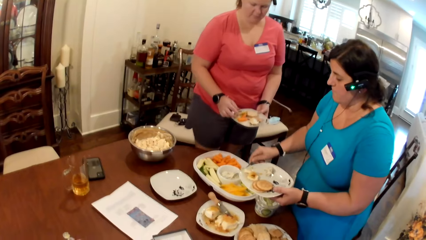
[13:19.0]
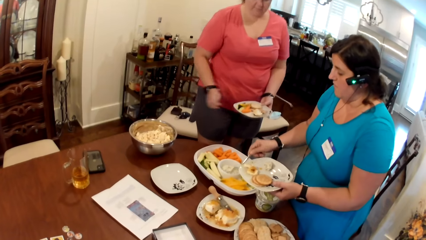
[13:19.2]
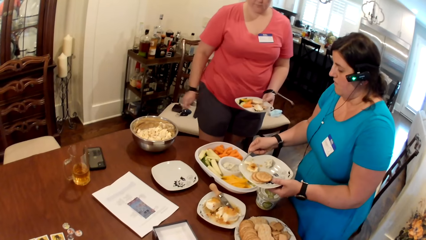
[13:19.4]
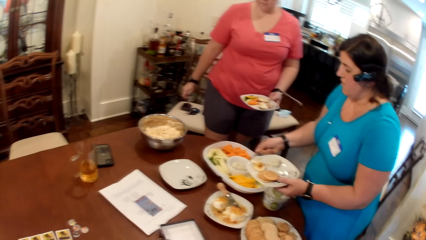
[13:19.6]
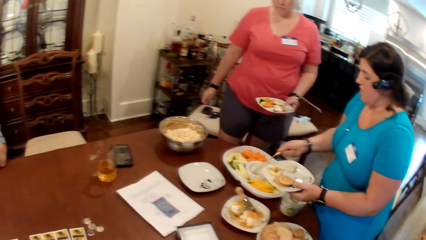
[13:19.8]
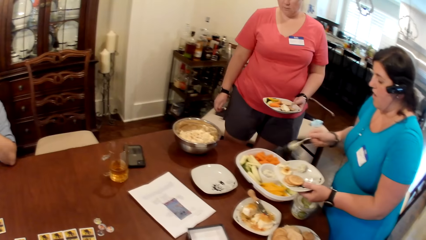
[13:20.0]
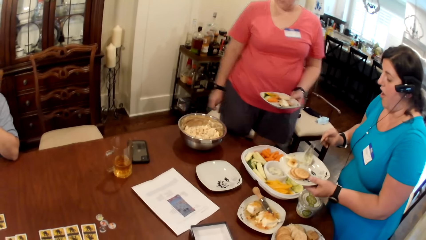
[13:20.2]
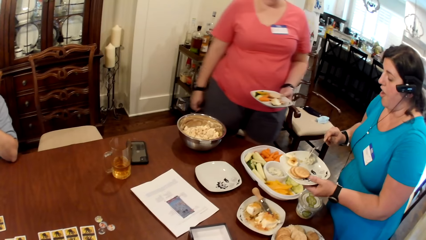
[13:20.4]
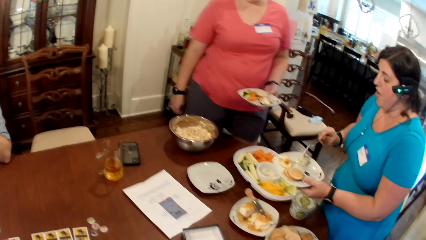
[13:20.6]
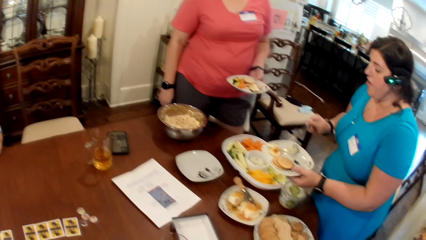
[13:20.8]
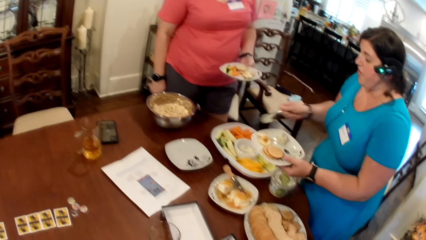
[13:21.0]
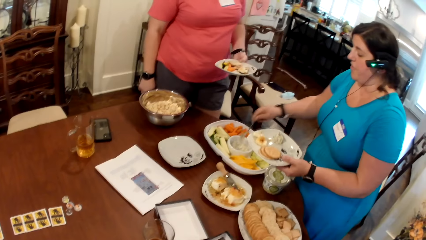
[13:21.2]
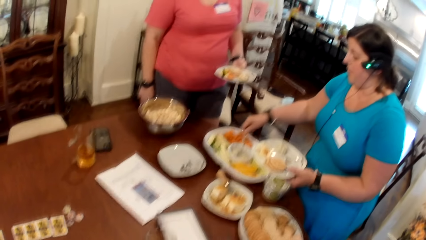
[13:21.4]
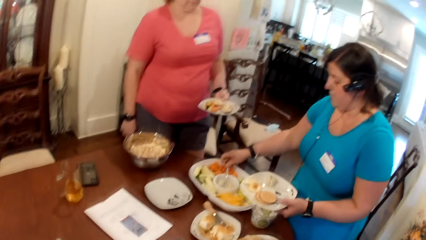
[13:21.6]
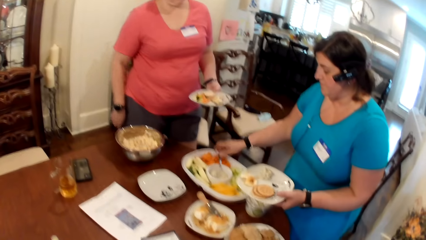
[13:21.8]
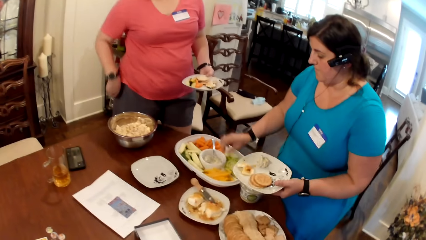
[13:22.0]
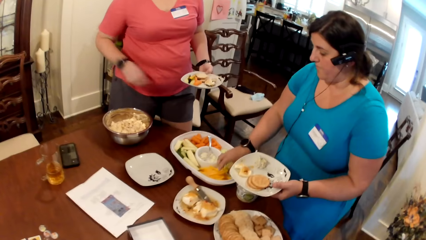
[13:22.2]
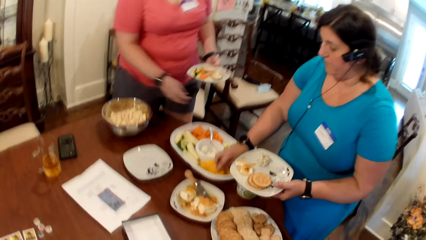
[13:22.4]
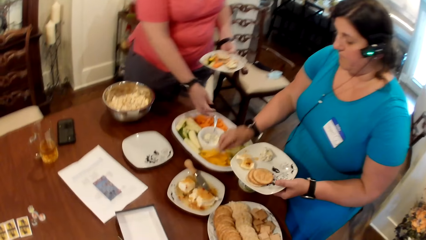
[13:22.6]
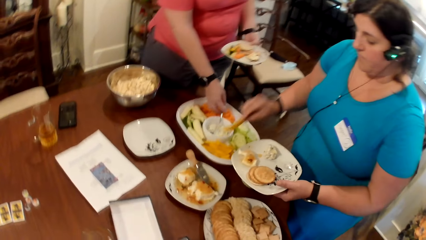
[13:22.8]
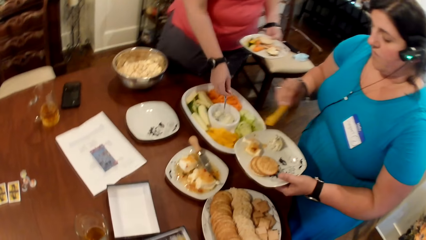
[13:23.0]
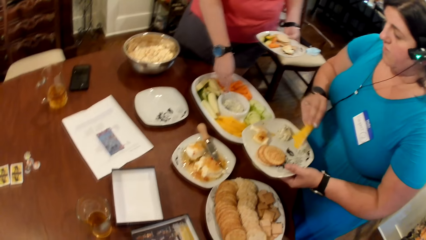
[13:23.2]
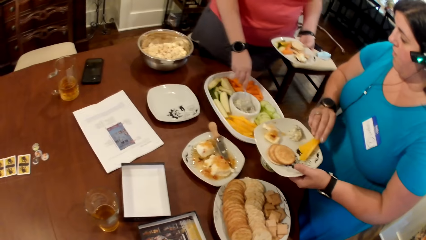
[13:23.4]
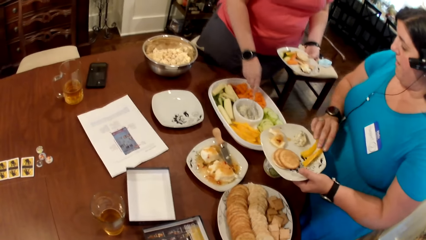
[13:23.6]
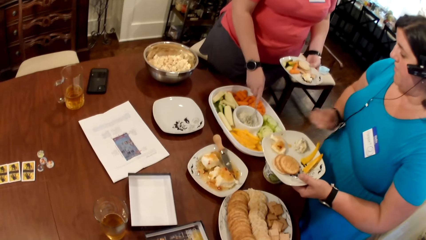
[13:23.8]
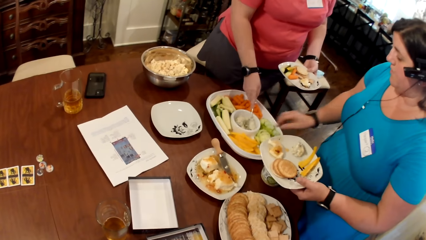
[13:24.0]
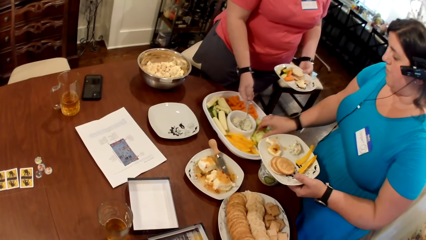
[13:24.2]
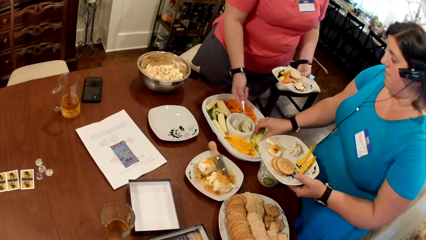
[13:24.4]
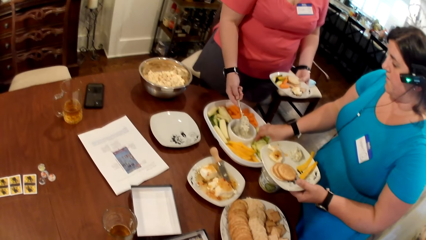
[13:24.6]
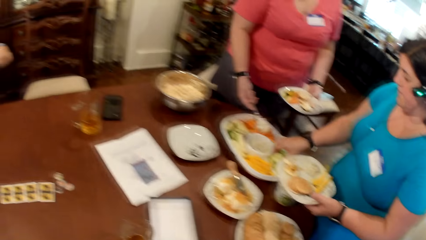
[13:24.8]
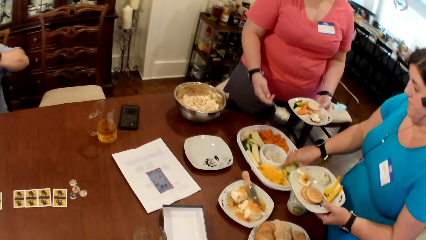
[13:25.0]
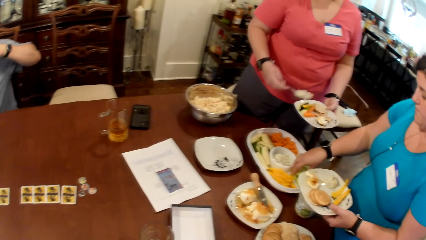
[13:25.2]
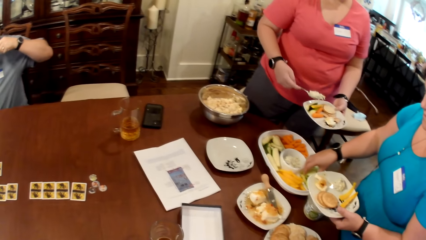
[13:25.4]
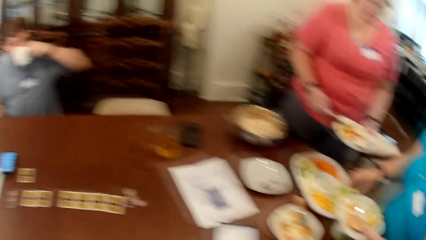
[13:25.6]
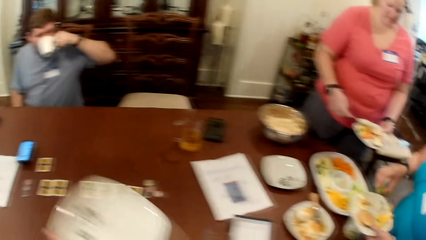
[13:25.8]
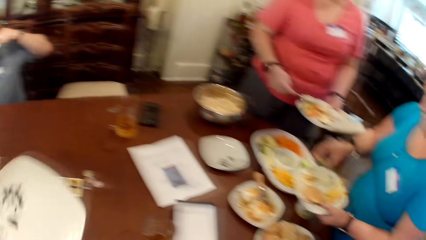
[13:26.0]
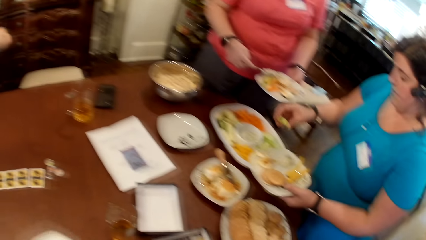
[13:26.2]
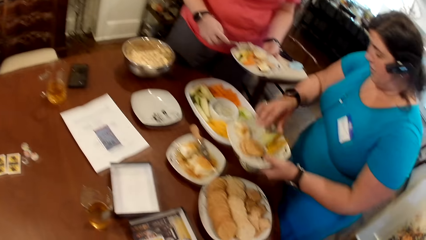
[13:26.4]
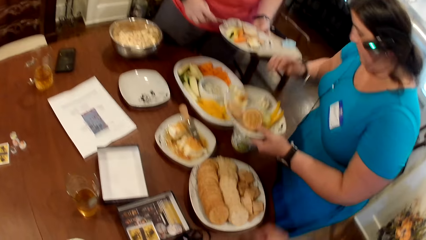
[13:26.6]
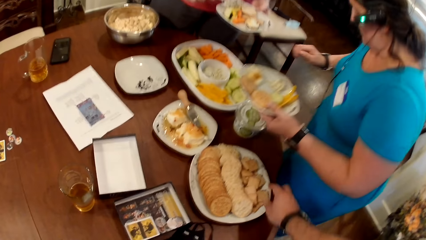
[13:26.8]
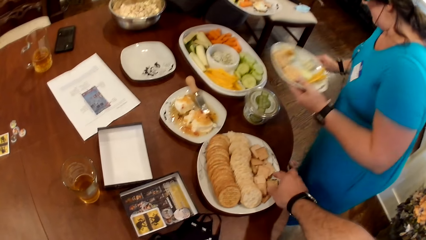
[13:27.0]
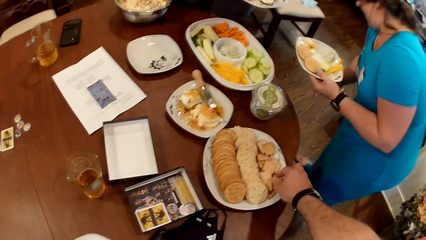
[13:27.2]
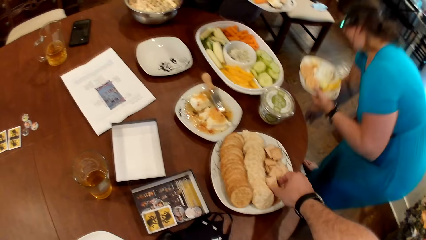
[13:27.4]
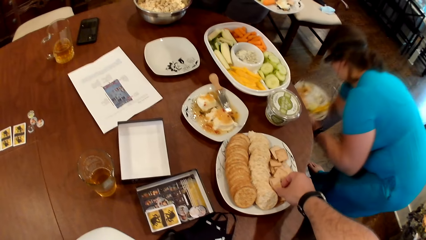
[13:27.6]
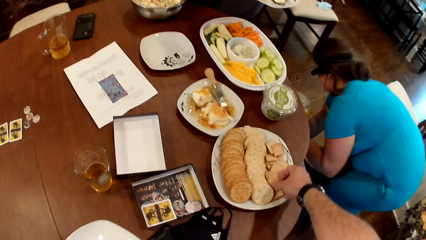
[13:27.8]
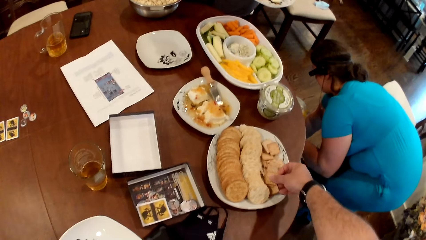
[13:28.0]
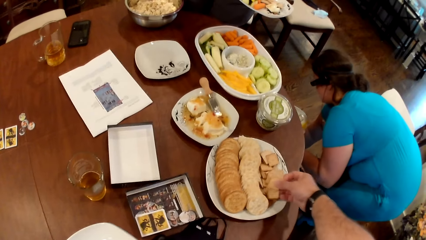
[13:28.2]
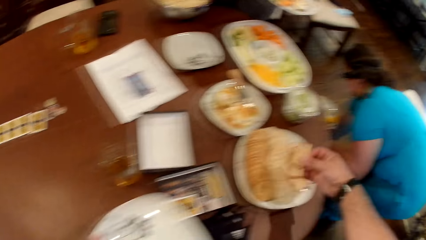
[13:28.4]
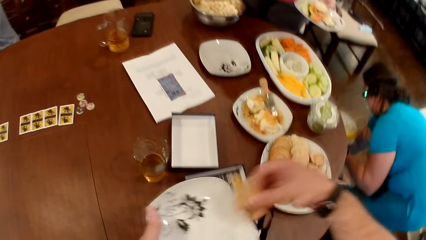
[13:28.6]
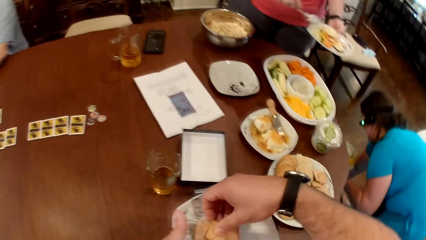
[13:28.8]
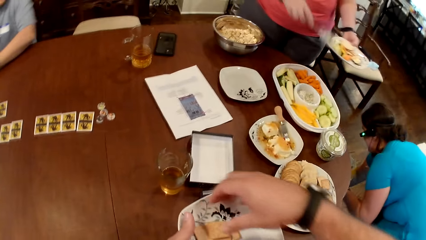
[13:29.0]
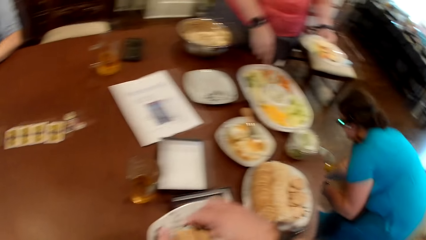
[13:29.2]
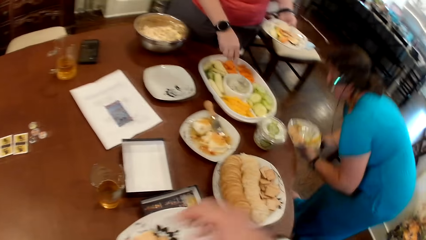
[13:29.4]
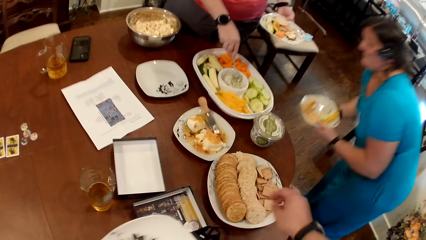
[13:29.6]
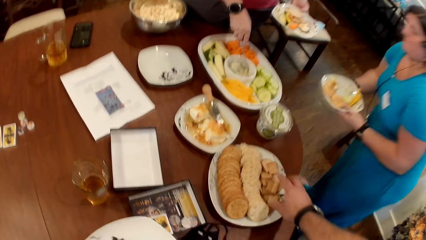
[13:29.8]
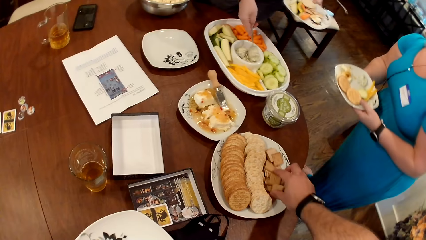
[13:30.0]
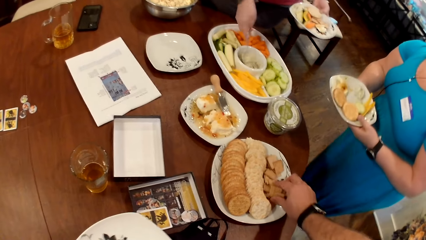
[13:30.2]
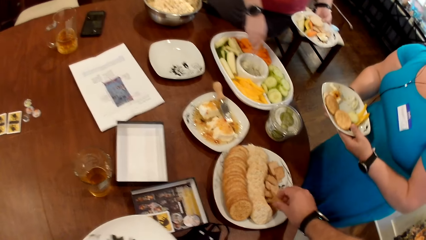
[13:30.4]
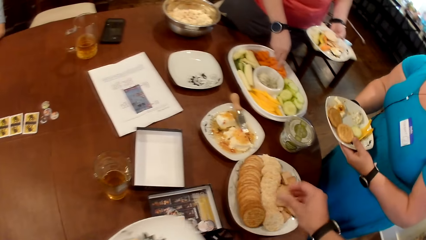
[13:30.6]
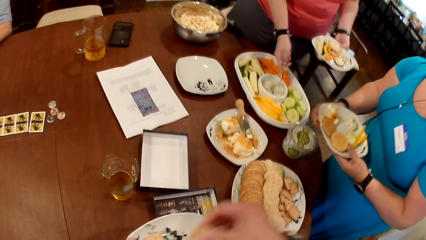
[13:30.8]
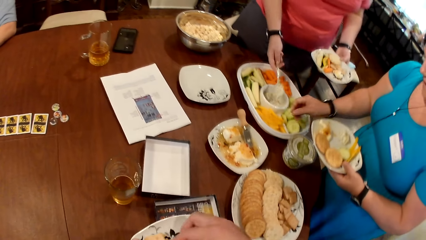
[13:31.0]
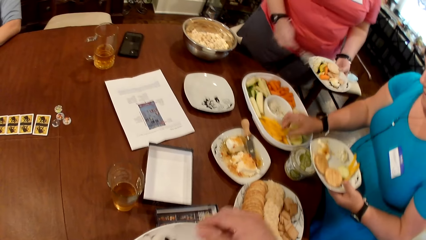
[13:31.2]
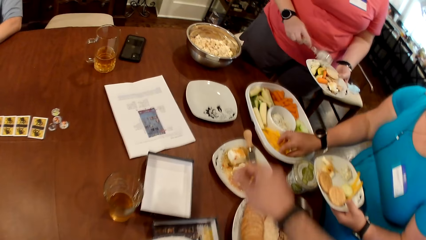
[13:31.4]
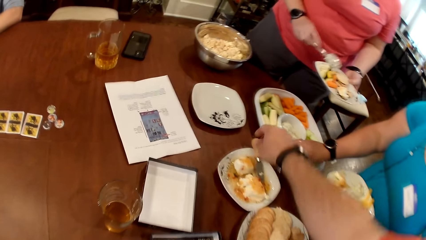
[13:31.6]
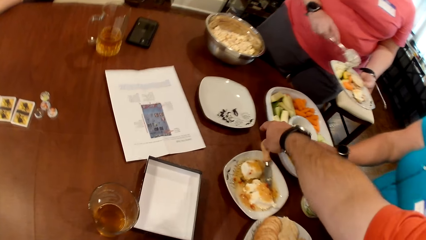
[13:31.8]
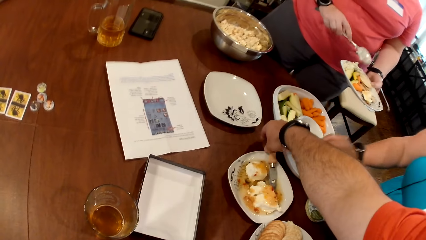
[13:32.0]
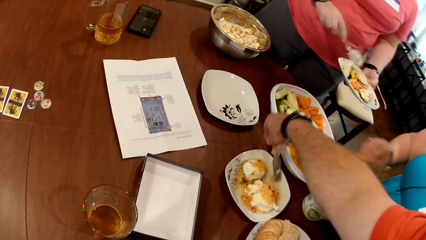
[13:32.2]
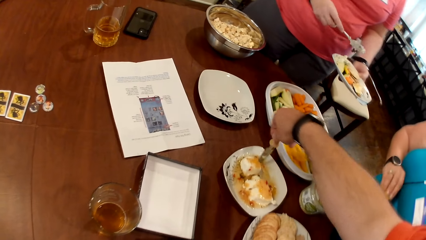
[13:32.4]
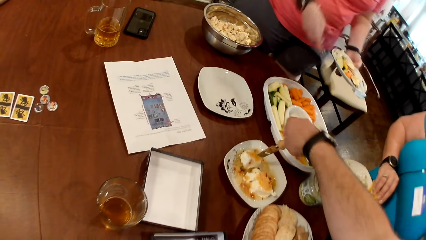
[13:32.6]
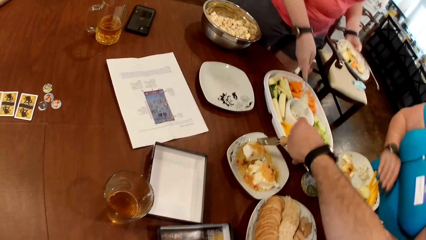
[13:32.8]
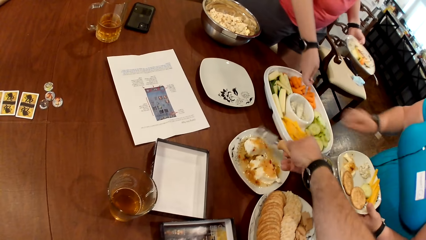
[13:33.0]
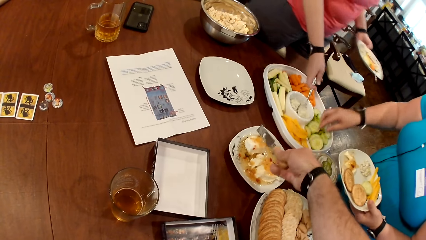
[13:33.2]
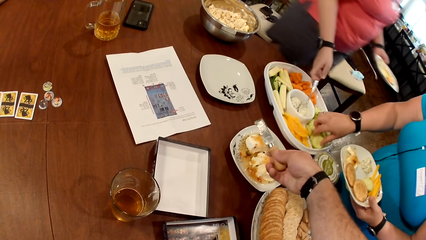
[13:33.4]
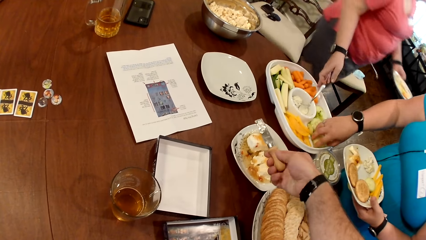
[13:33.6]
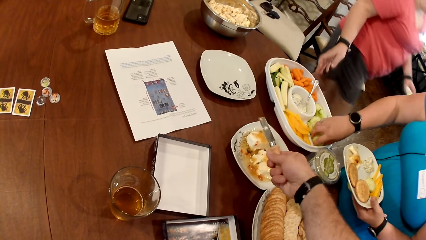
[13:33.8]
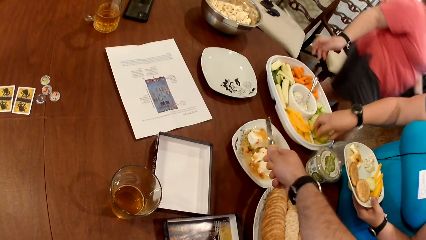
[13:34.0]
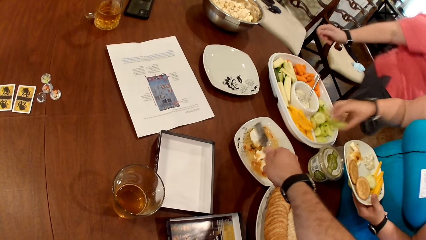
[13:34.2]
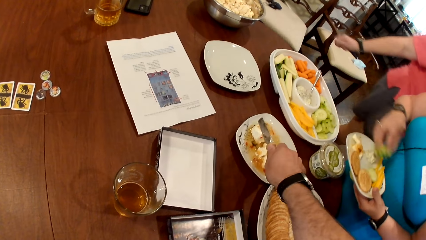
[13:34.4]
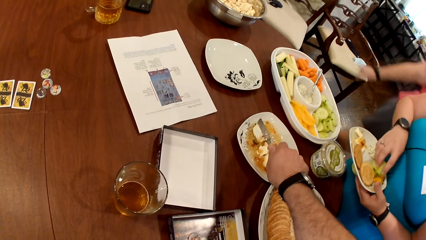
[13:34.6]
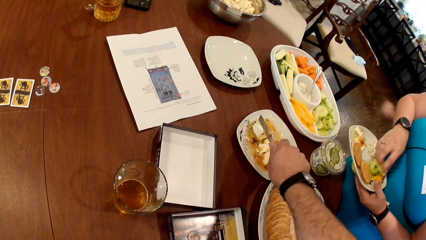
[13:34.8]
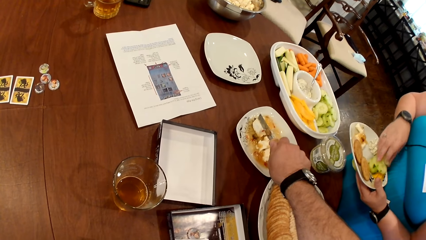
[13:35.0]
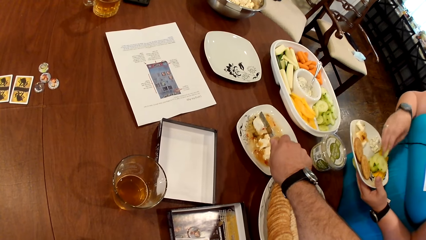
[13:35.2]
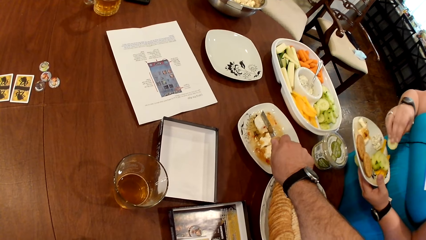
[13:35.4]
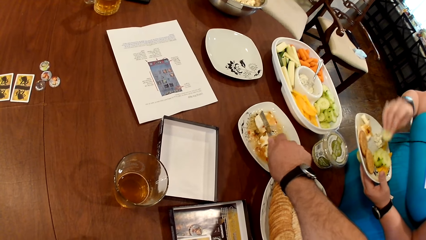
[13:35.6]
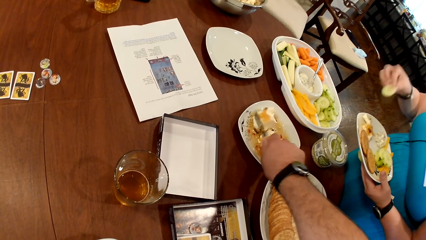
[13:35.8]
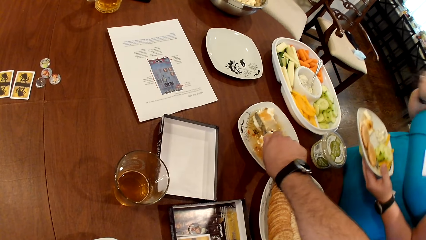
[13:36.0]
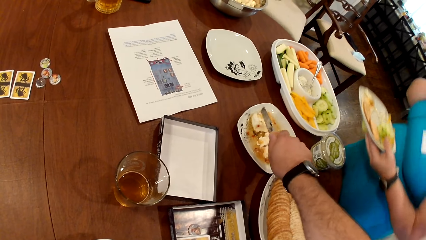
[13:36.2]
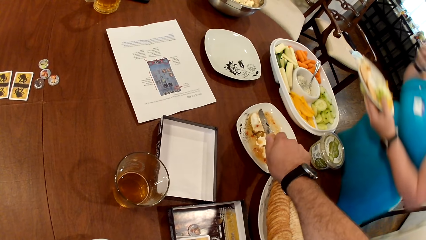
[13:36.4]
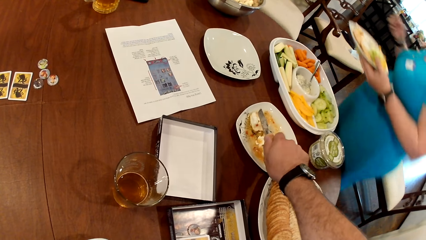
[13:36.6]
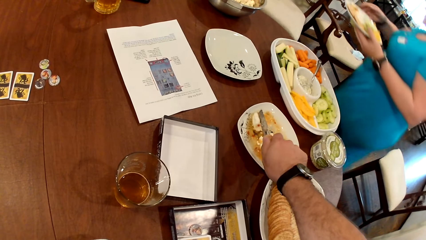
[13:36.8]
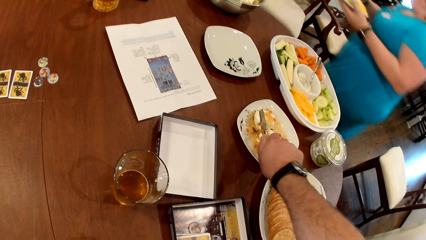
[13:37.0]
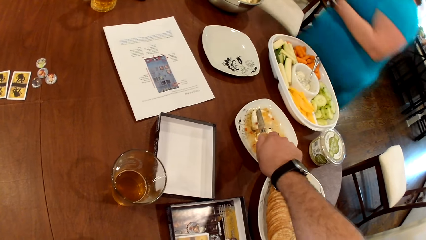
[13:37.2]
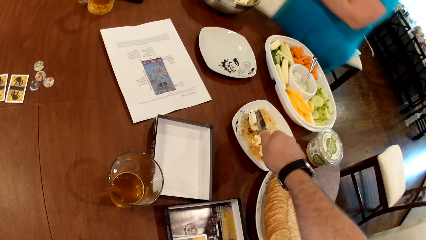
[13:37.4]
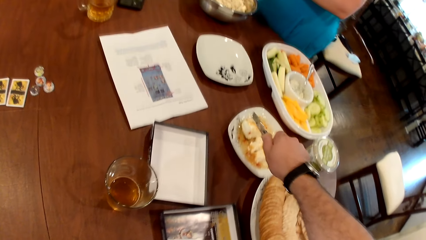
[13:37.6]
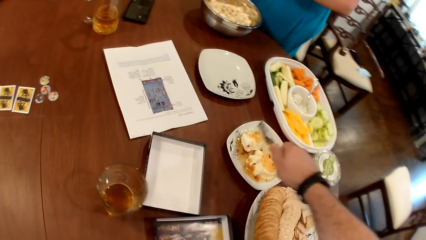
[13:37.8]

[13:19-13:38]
A woman serves sauce from the fruit bowl on the table with the spoon in her right hand onto the plate in her left hand. The woman picks up the spoon in the fruit bowl with her right hand. The camera wearer picks biscuit or cookies from the biscuit bowl on the table with his right hand onto the plate in his left hand. He places the cookies in the plate. He picks up the cookies on the tray. He places the cookies in the plate. He picks up the knife in the cheese bowl with his left hand. He slices cheese in the bowl with the knife in his right hand.
